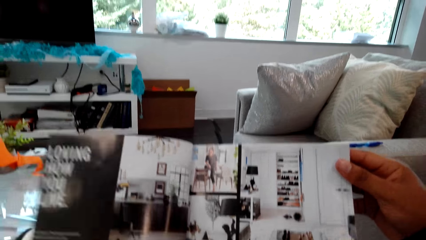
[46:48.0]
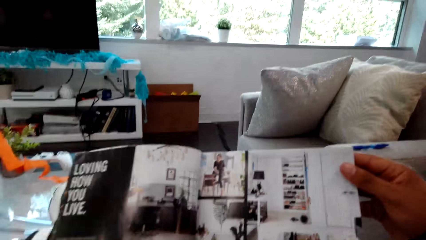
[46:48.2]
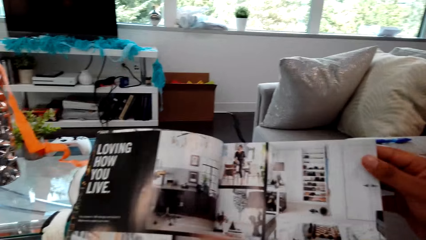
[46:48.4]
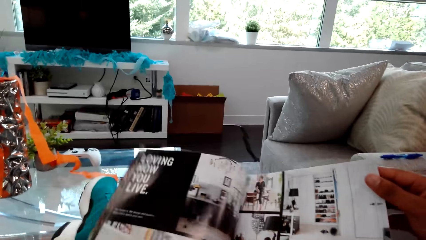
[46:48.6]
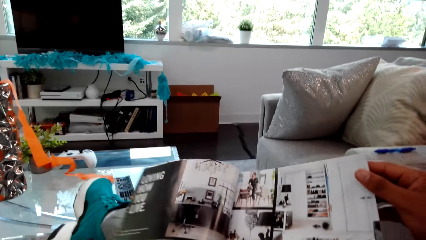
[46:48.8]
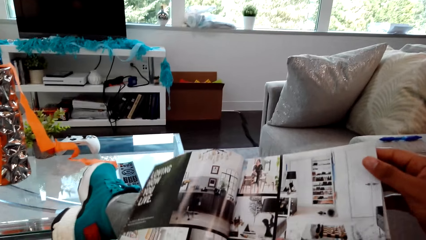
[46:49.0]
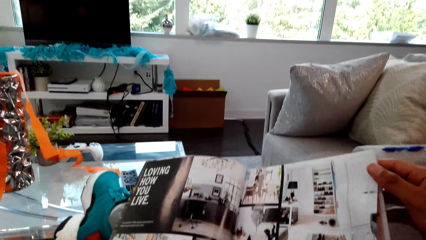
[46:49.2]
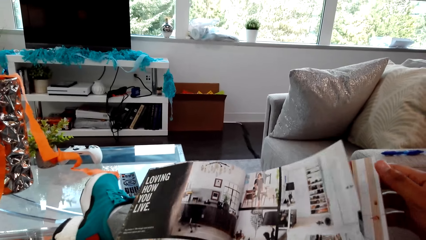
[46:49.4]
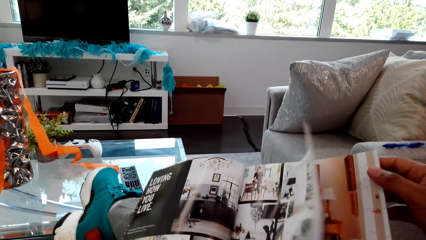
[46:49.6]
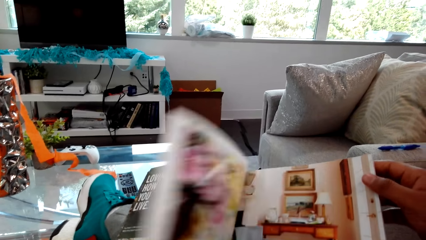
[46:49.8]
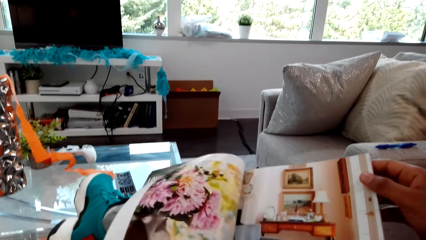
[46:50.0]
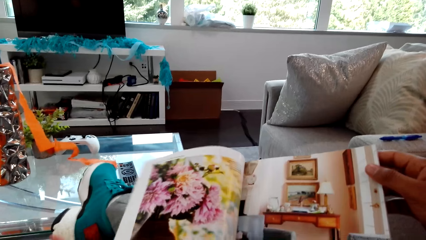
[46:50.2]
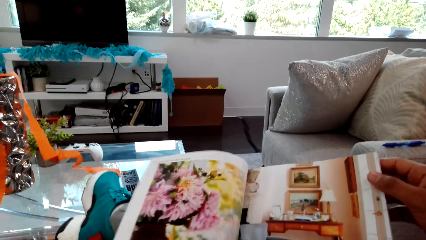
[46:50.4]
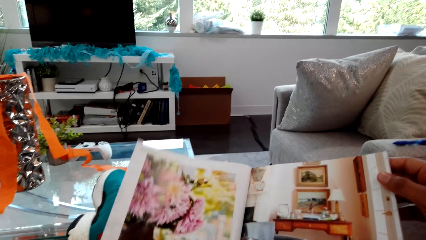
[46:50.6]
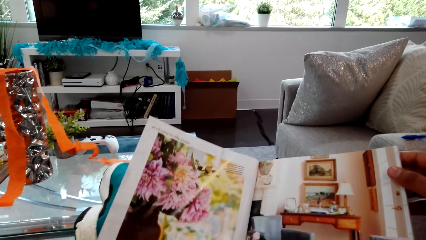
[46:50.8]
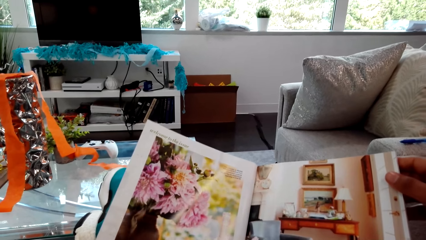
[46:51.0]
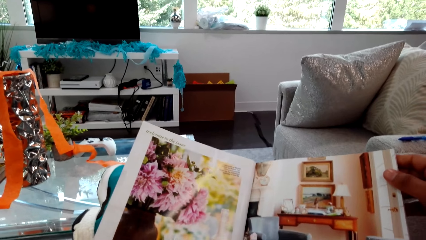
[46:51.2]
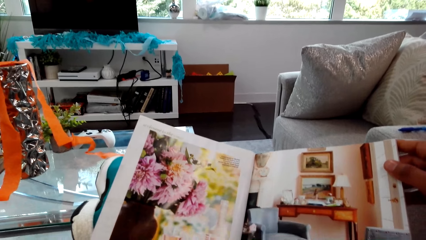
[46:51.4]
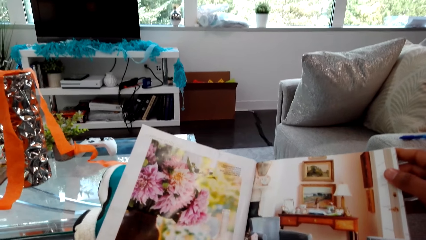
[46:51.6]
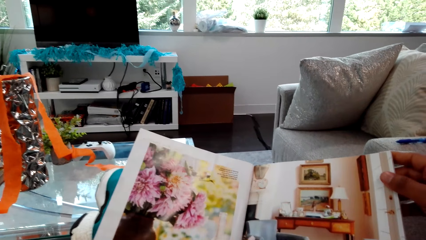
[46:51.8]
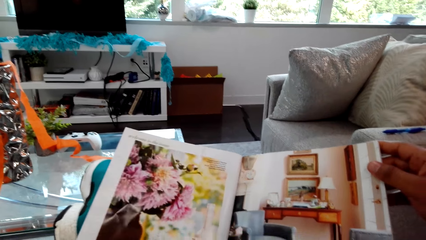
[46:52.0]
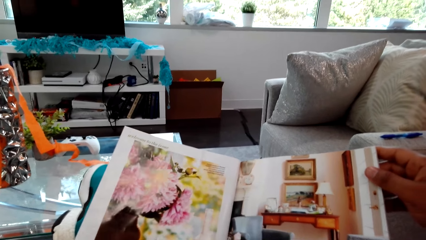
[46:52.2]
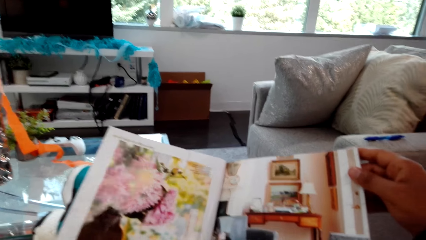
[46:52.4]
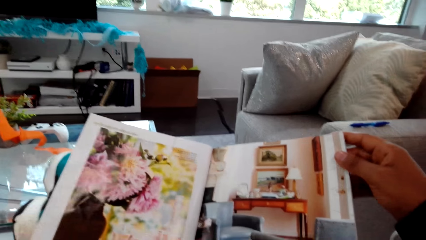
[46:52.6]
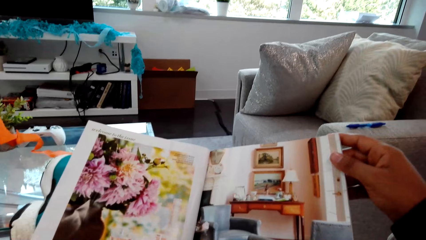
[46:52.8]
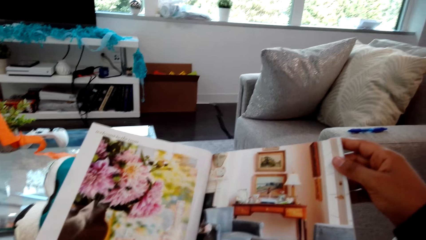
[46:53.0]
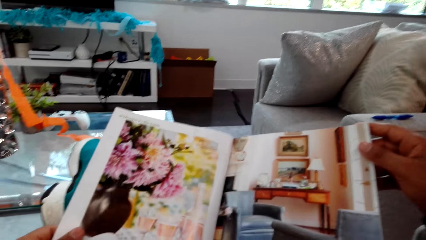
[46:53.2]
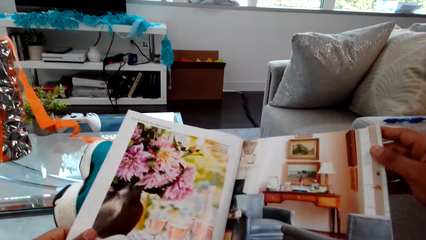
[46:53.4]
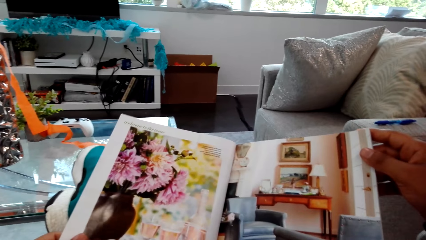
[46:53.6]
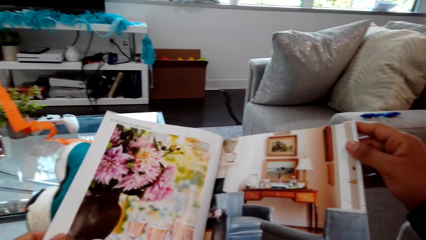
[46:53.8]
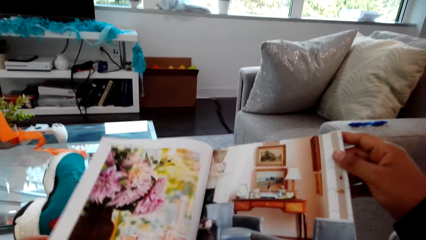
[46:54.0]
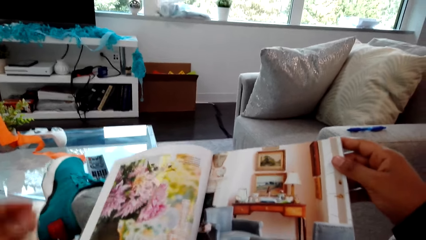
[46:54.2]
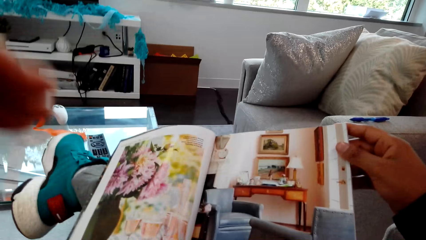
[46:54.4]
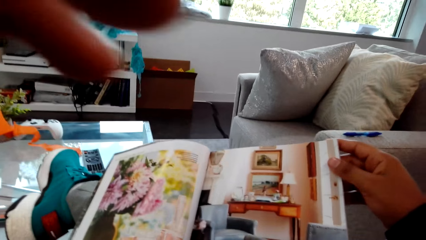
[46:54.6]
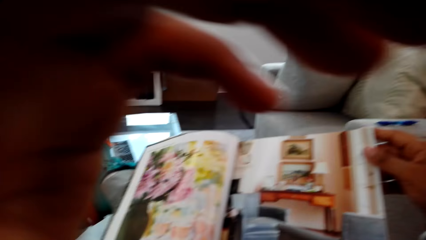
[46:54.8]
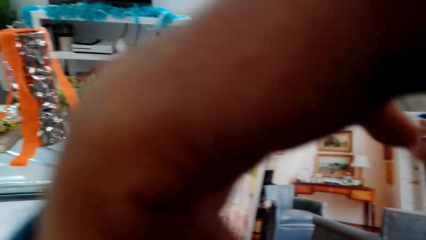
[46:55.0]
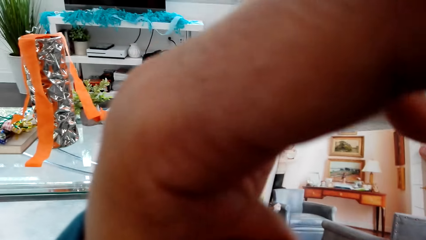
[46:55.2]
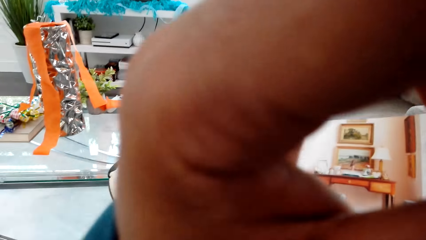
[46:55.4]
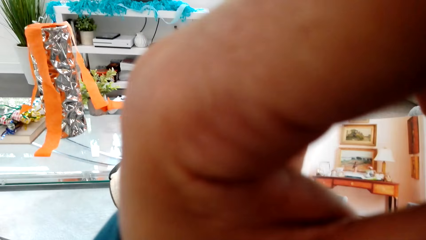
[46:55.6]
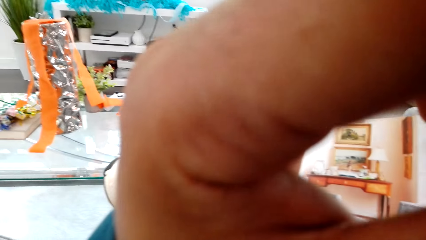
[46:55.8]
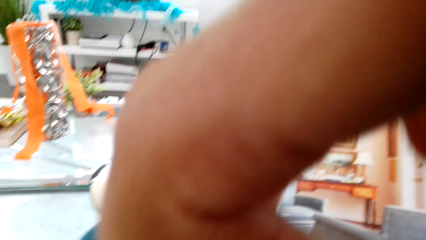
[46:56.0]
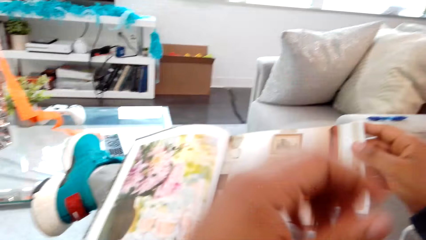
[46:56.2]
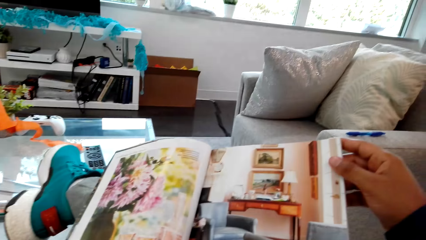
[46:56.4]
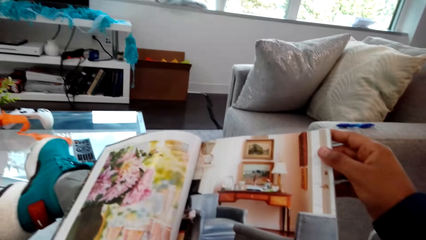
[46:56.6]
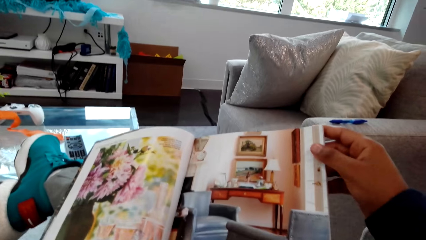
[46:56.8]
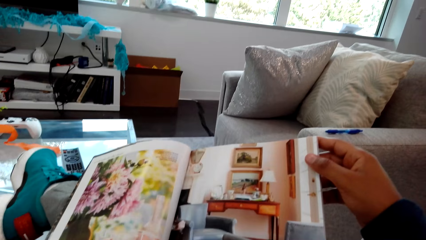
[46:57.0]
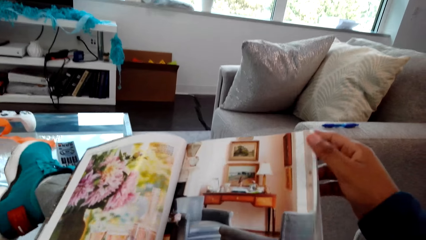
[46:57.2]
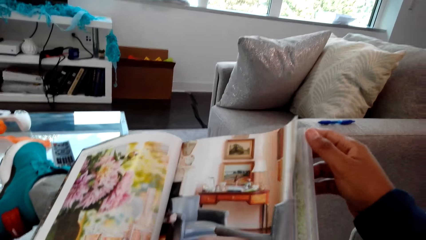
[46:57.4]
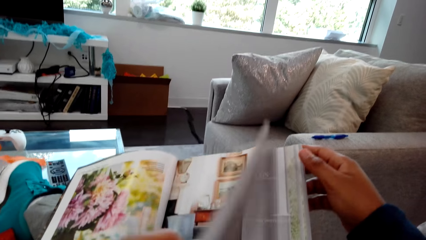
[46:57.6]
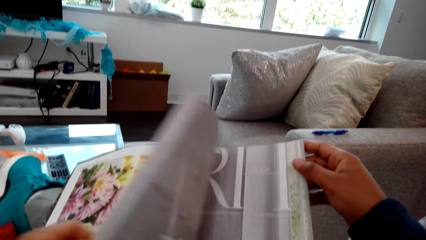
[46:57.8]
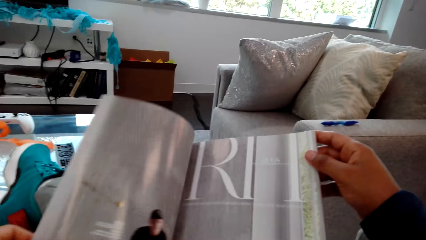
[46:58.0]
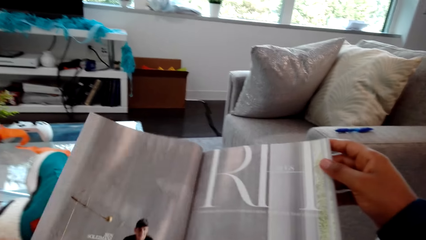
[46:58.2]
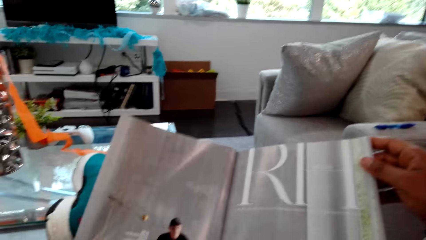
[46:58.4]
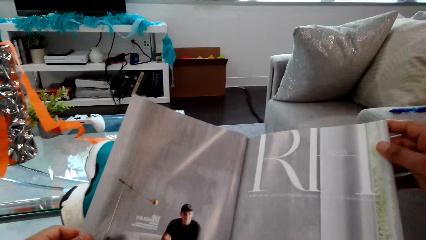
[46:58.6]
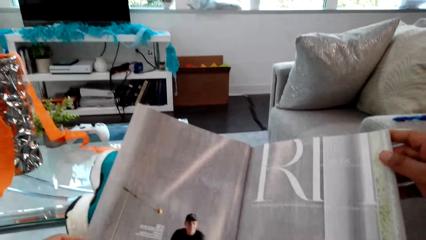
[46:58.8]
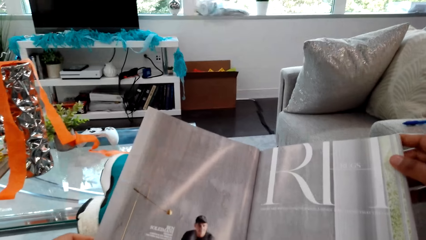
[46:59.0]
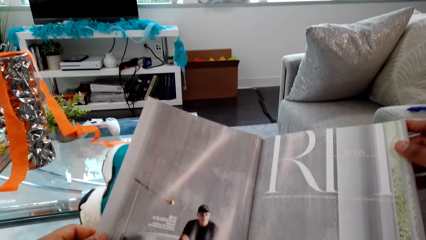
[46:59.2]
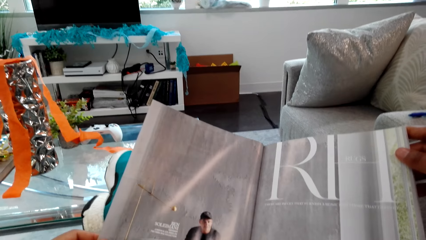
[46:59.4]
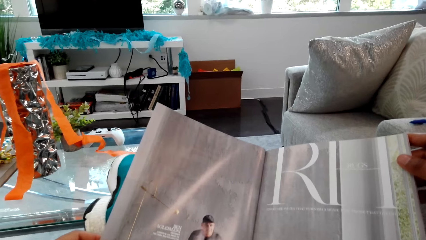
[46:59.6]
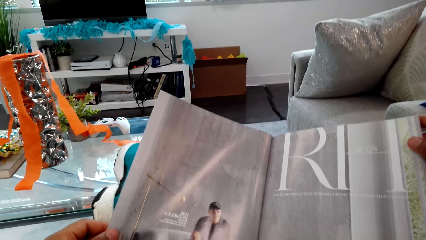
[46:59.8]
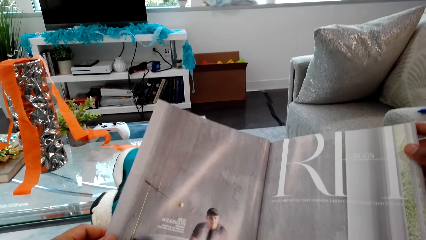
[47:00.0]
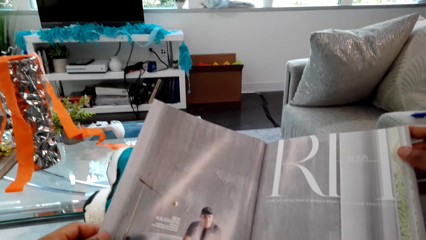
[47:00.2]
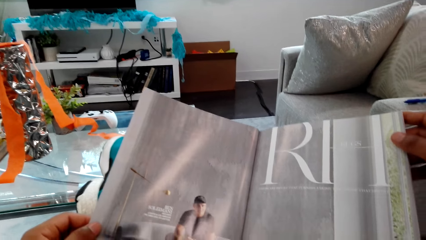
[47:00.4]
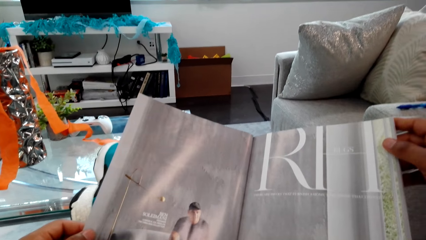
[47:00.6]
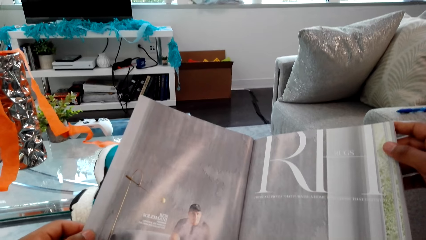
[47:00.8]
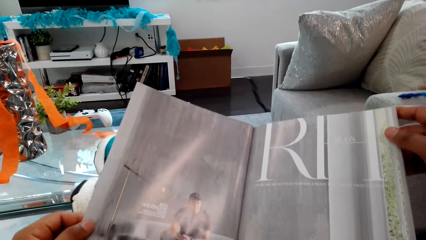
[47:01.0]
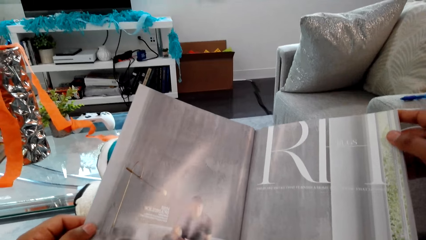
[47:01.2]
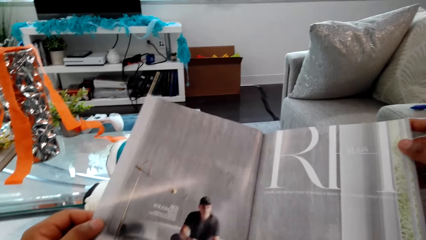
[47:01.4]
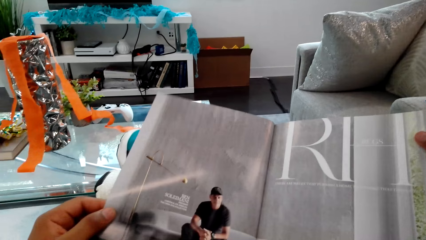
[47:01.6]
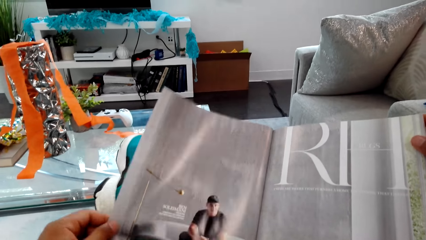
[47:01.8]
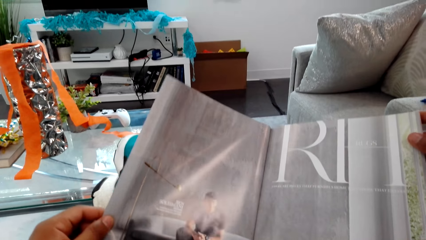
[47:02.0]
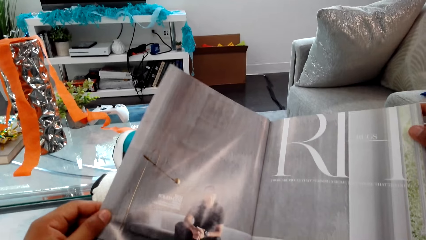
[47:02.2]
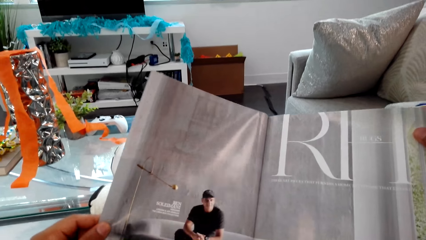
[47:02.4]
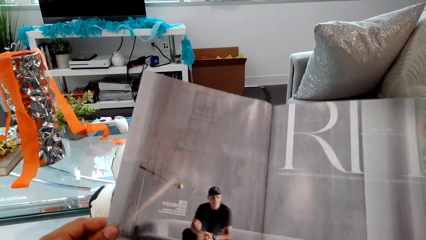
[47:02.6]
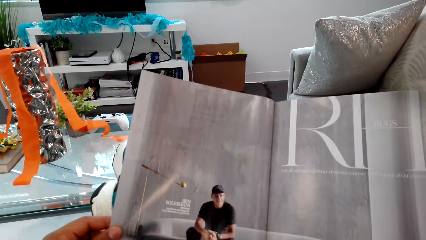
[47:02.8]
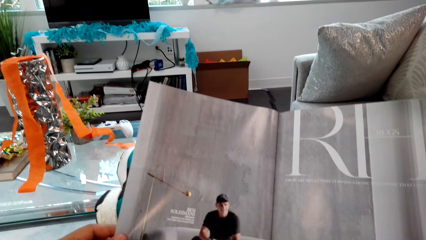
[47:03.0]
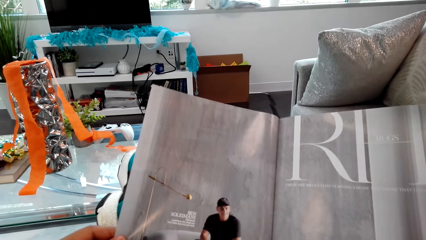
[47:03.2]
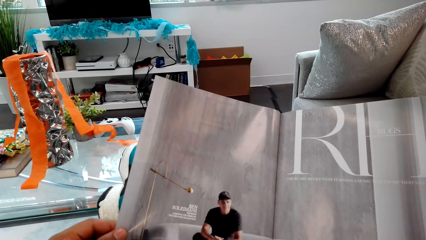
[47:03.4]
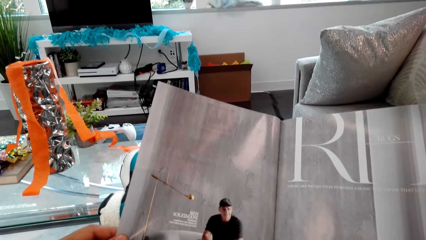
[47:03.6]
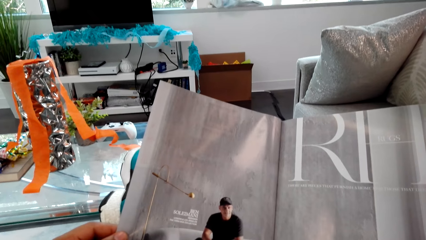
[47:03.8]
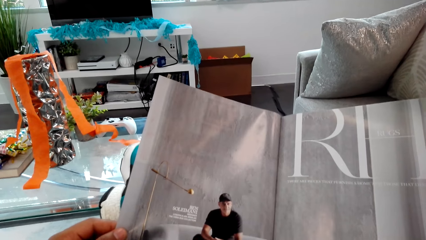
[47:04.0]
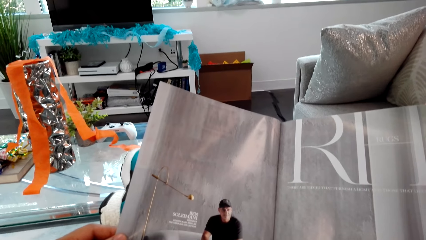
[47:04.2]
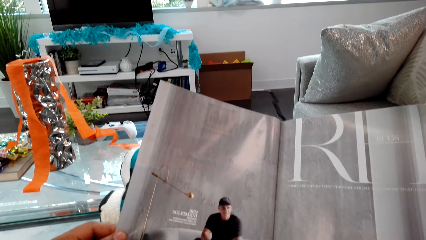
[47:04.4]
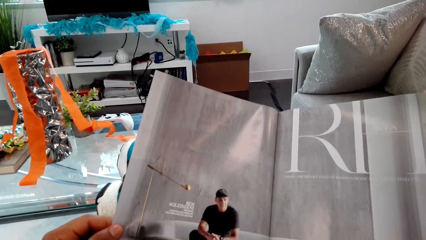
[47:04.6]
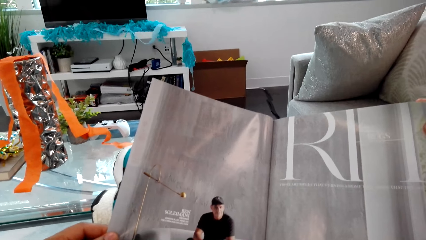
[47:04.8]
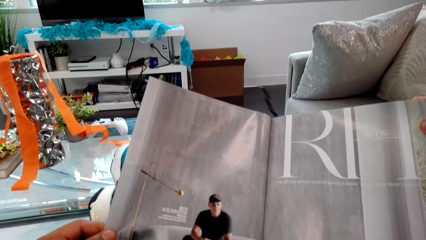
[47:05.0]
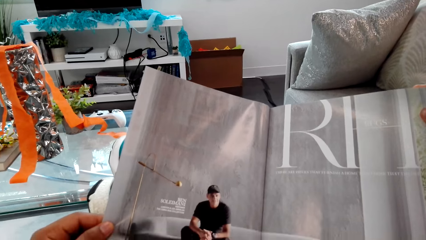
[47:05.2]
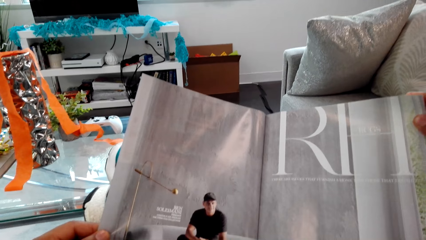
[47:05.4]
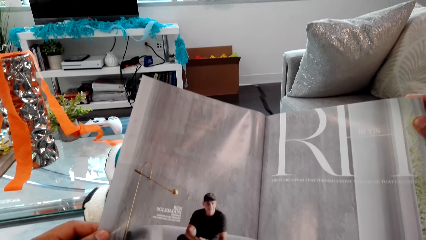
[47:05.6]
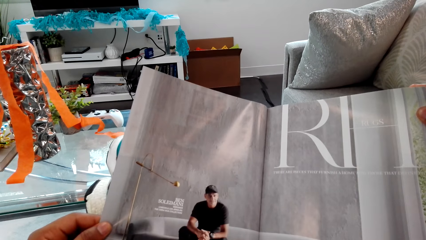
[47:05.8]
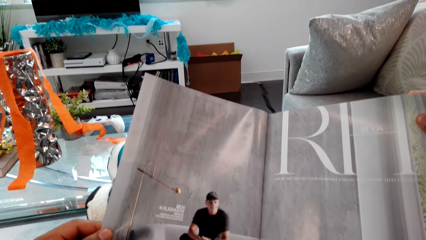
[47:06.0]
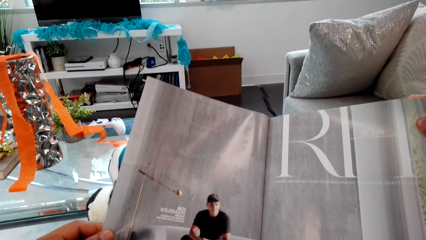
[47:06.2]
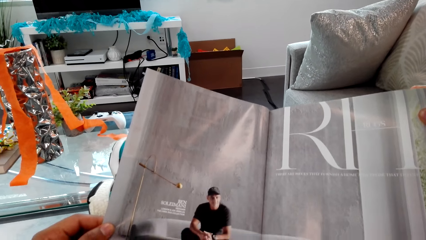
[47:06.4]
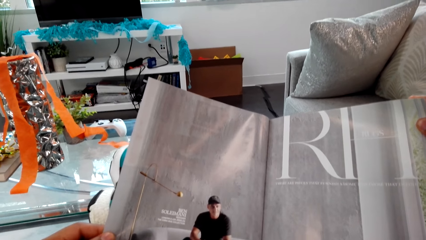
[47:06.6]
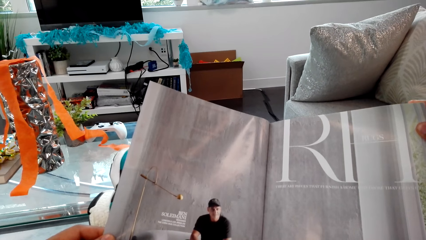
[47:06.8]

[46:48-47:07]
The camera wearer releases a magazine. They open the magazine and read the magazine. They release the magazine. They raise a hand and lower the hand. They open the magazine and read the magazine. They look at the magazine.
